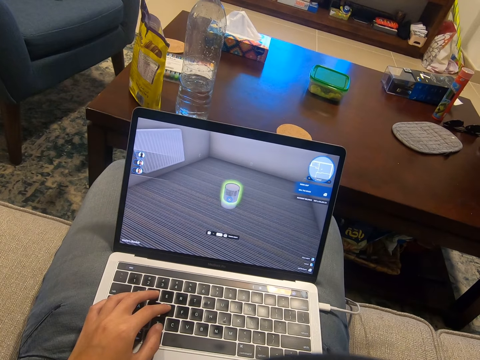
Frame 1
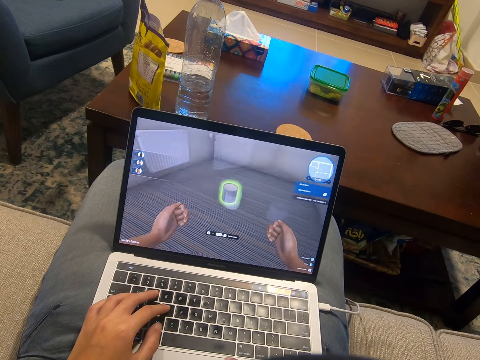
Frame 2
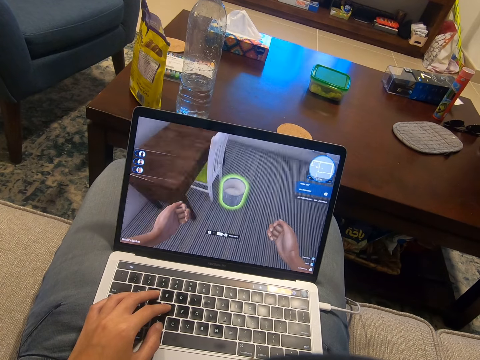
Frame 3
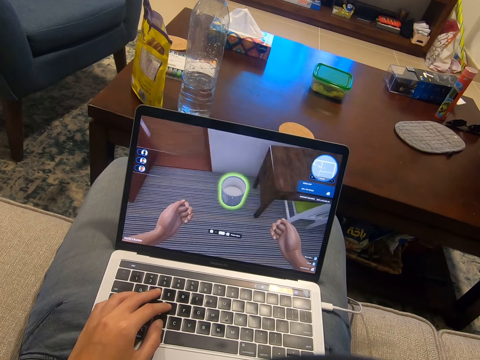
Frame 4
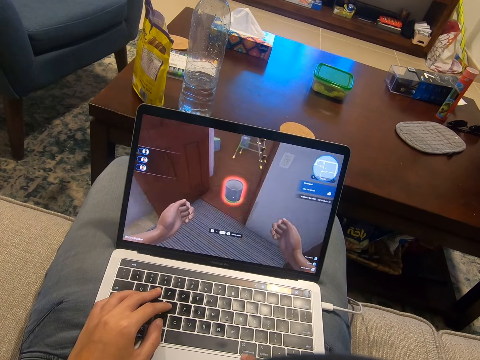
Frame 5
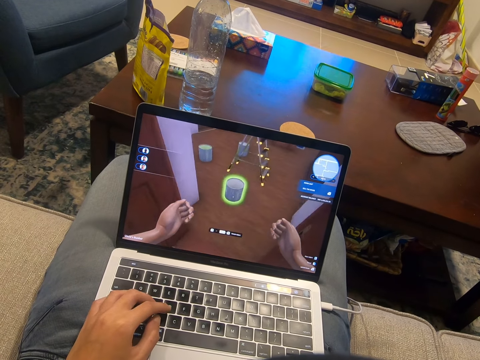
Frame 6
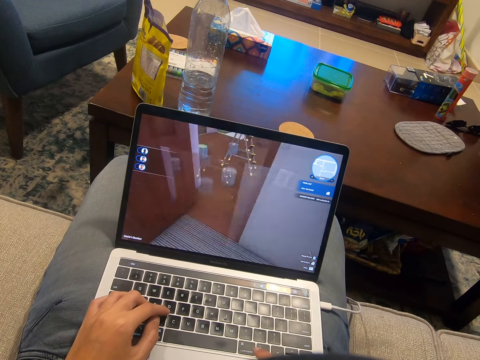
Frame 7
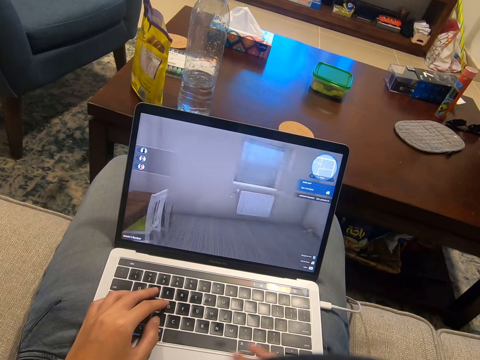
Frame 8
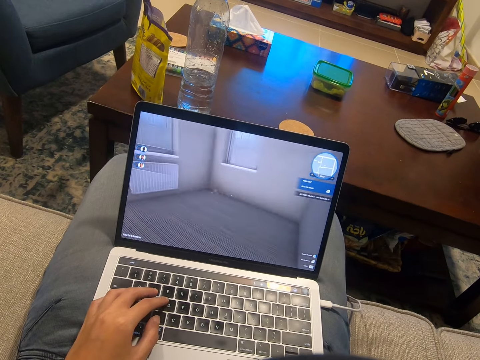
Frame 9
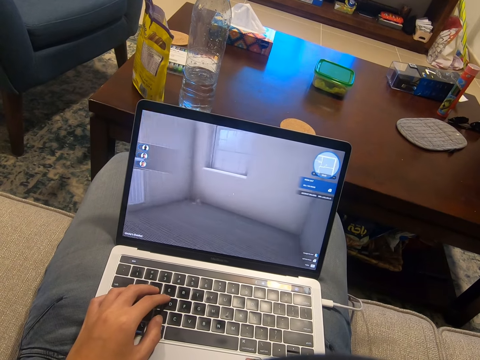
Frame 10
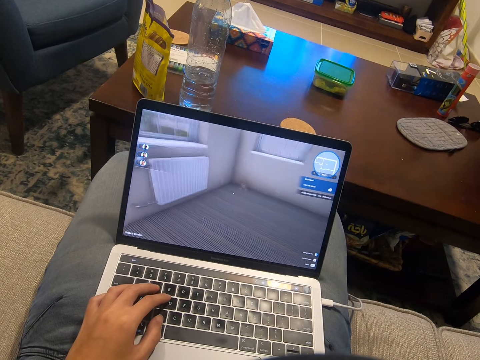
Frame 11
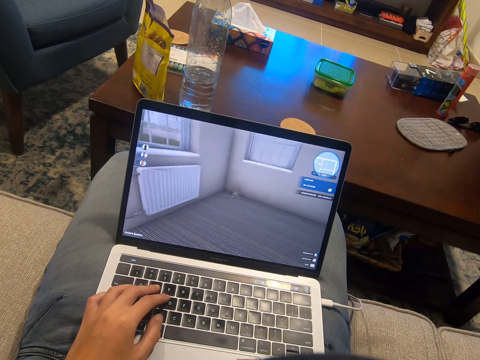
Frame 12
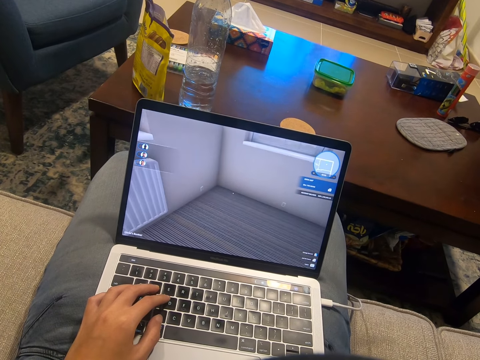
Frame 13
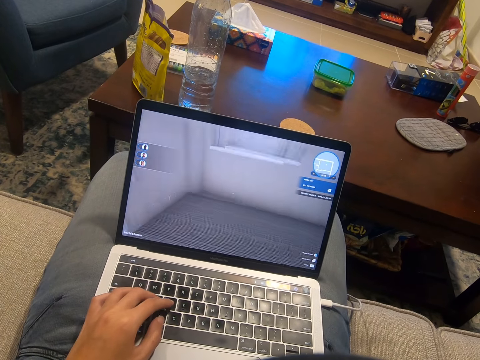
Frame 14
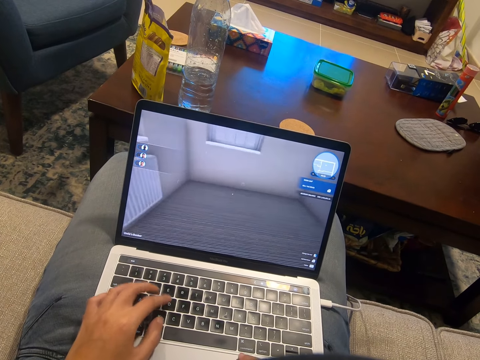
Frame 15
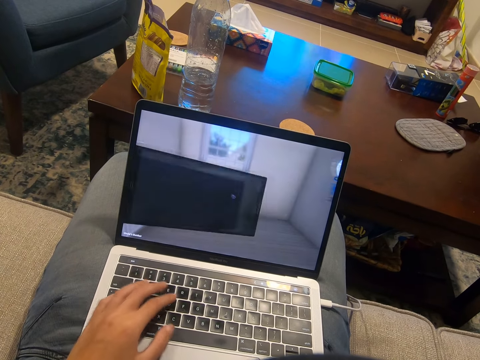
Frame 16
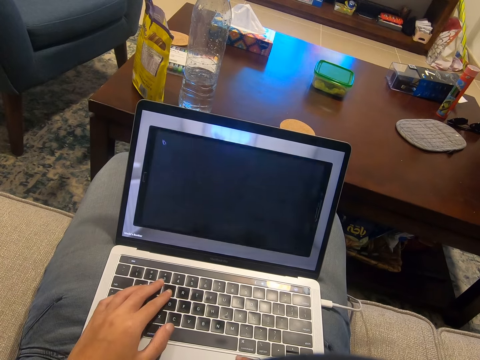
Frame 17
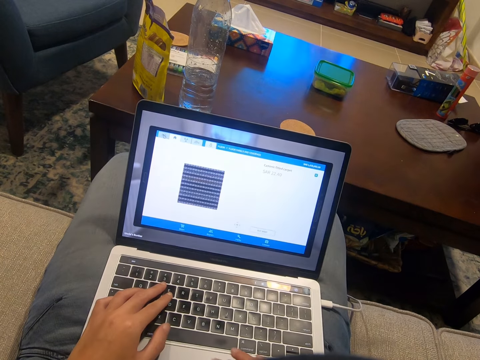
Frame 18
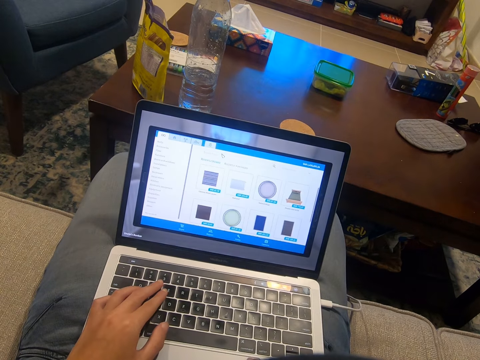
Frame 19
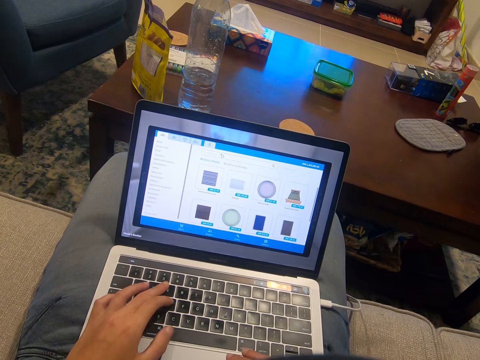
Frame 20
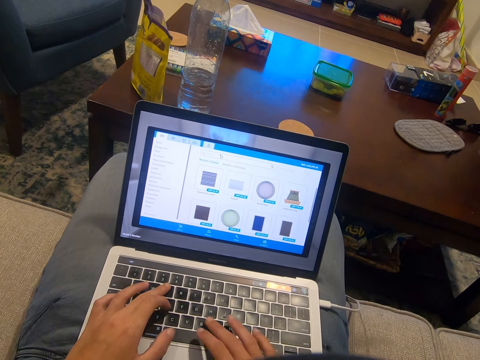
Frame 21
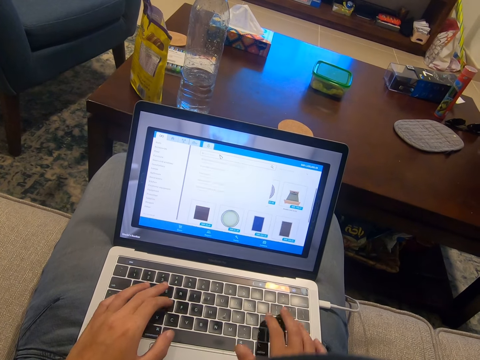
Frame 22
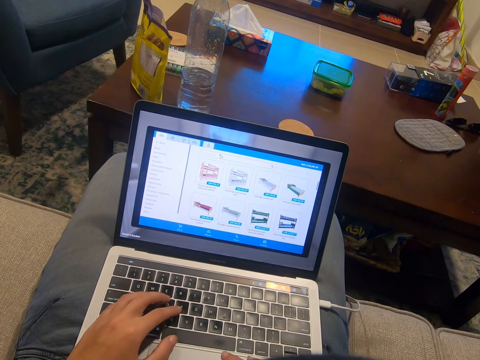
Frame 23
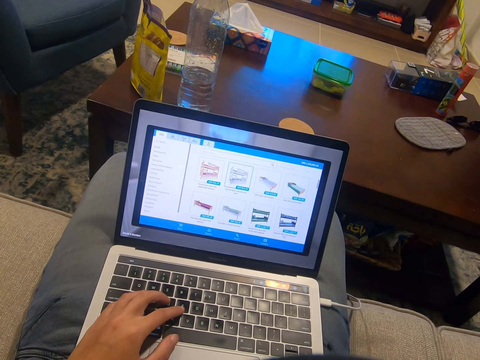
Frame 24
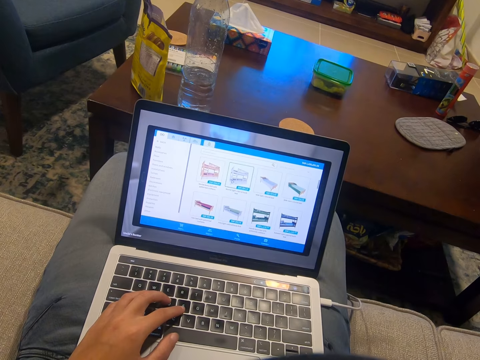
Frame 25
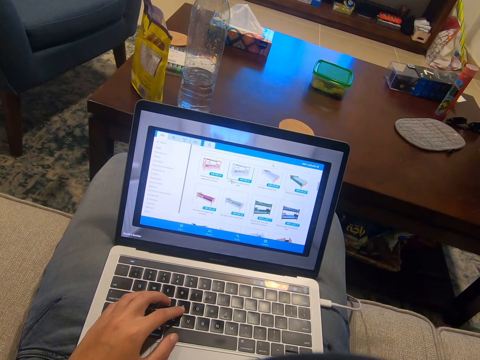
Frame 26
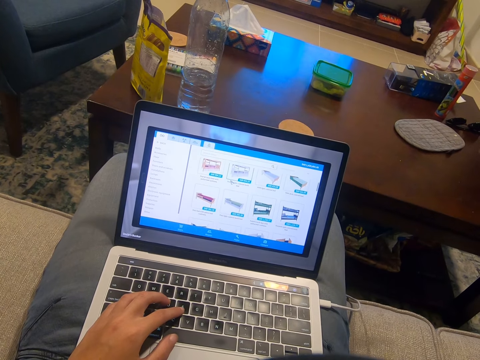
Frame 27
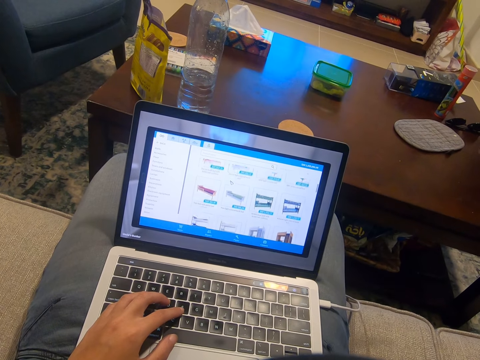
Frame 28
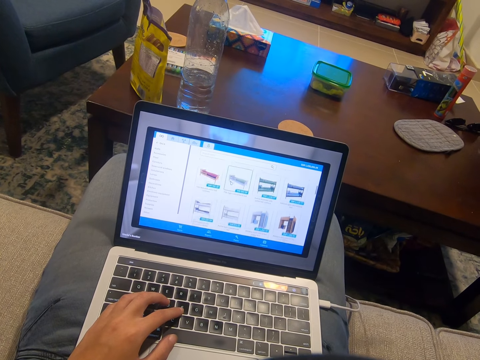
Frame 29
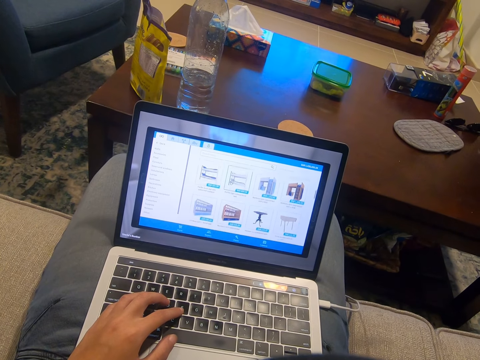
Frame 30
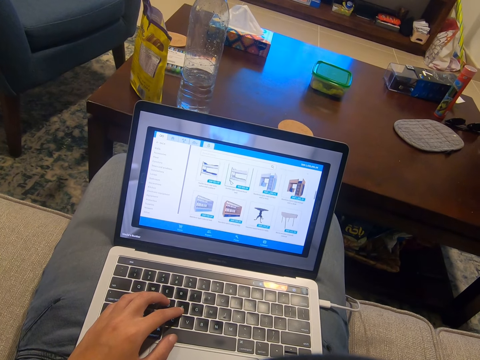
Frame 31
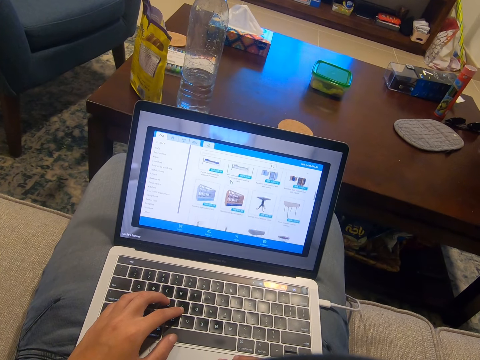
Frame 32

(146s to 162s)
The camera wearer holds the keyboard. They scroll on the computer.

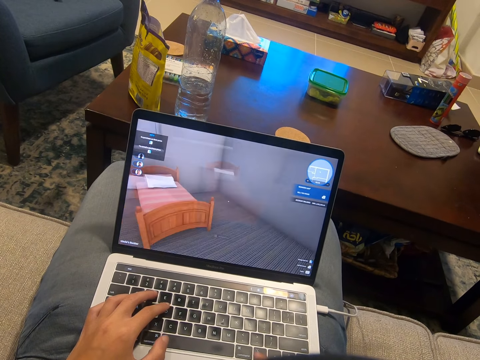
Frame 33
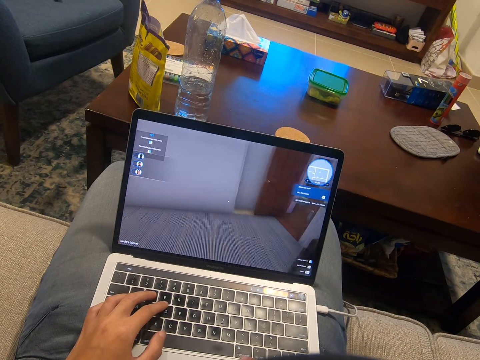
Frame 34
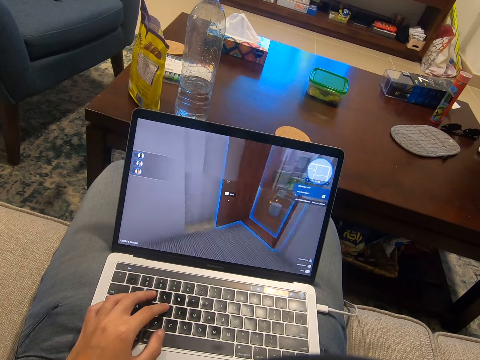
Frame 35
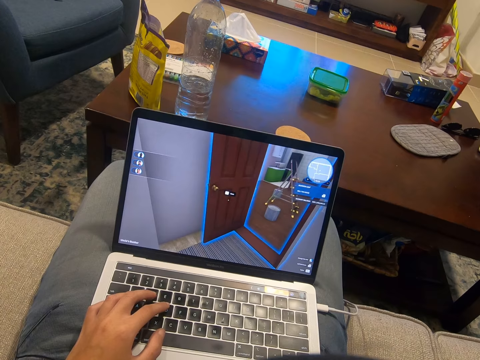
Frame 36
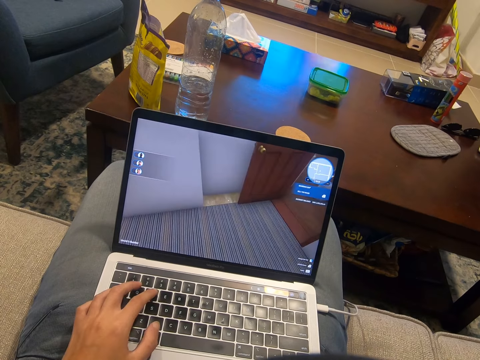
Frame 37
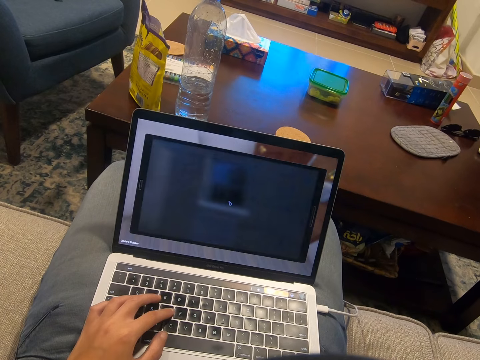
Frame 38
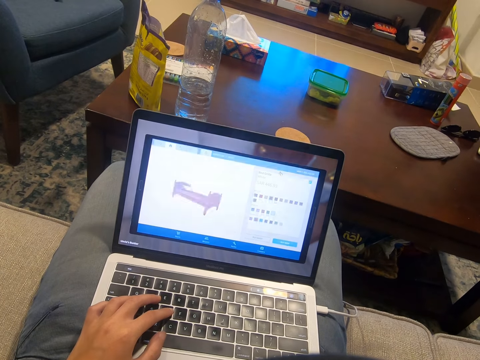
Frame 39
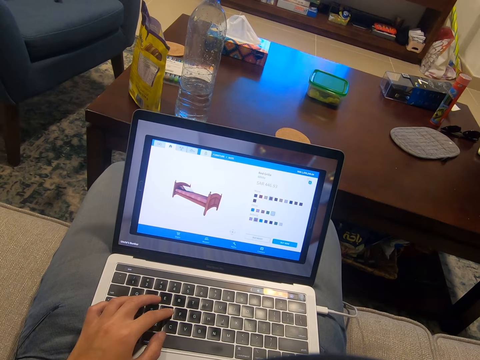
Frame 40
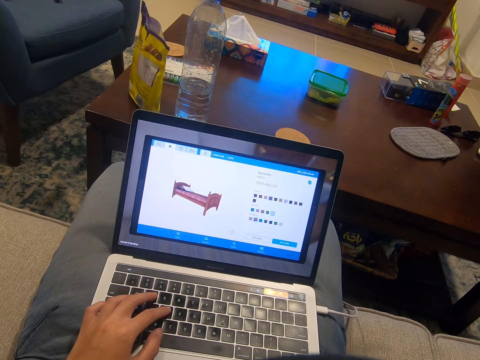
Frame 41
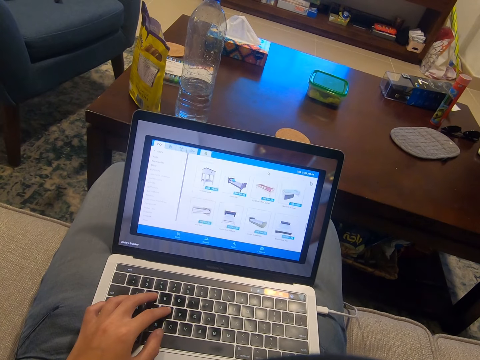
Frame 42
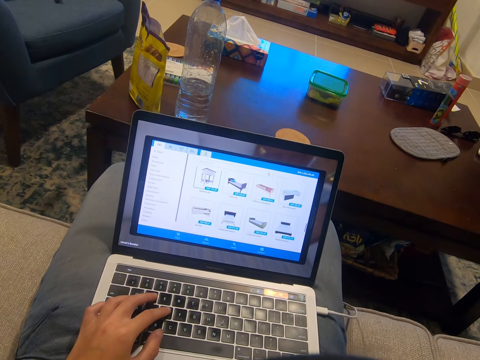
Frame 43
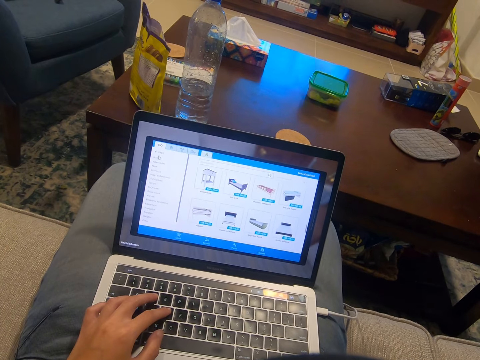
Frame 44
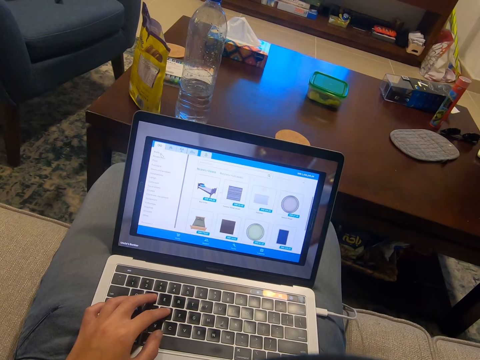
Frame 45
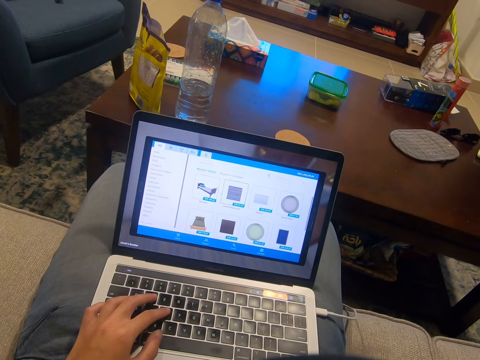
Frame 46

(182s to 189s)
The camera wearer types on the keyboard.

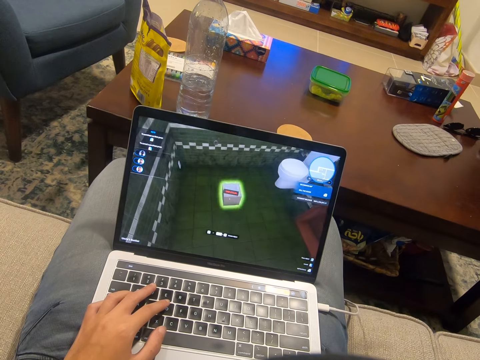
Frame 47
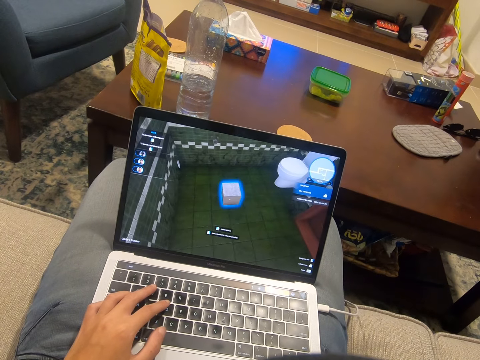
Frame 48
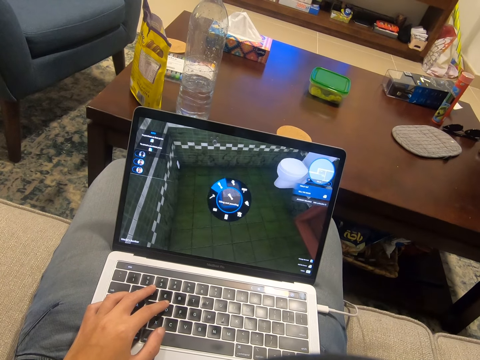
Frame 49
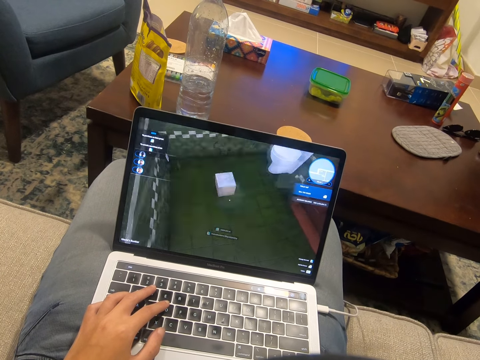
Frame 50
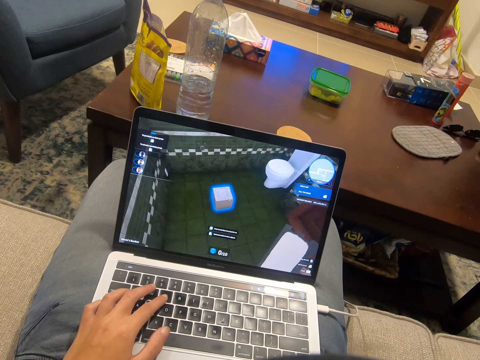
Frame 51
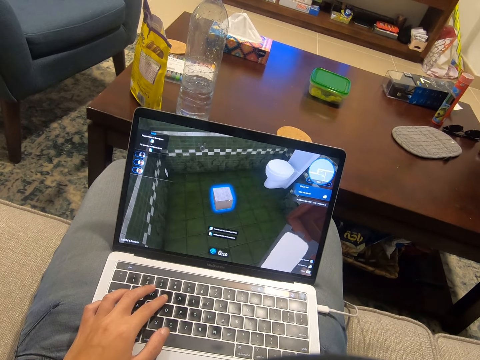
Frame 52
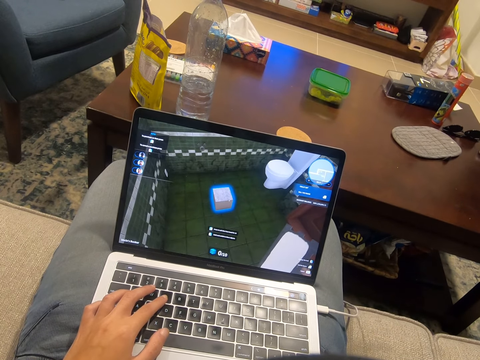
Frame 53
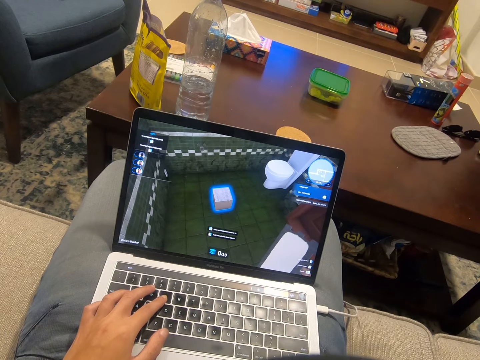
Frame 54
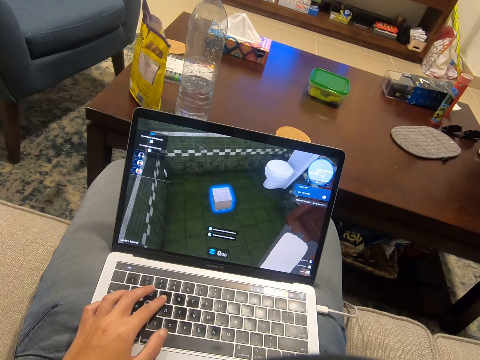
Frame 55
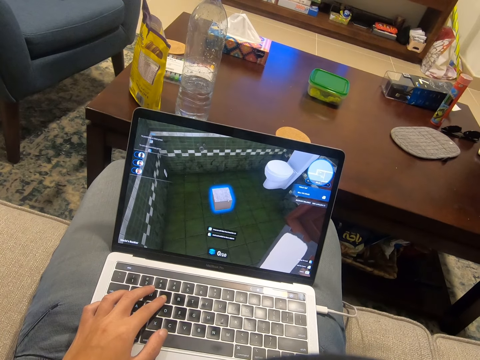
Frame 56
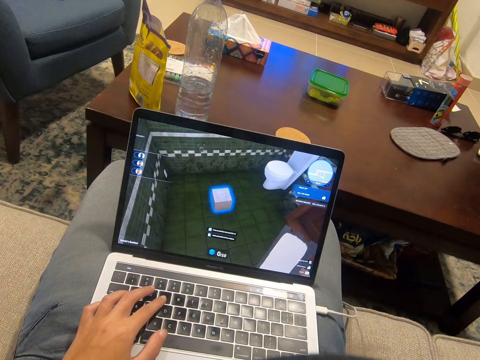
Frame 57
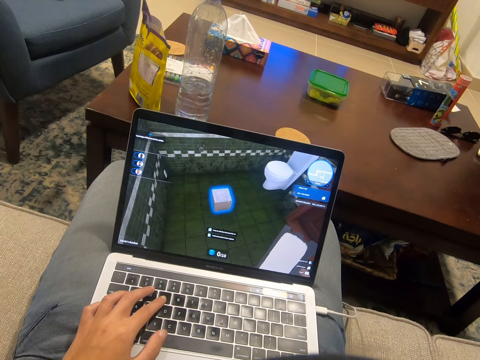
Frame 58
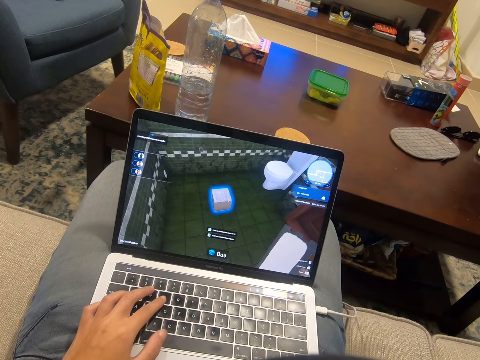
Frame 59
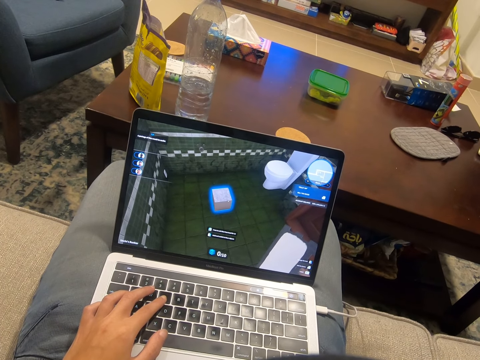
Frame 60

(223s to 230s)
The camera wearer presses a key.
